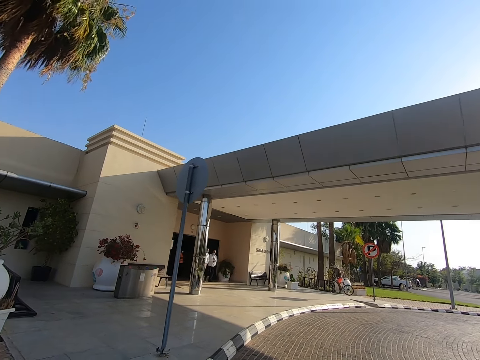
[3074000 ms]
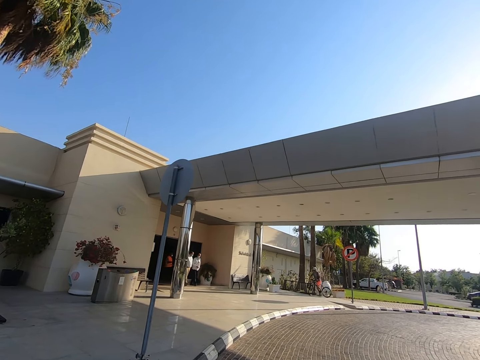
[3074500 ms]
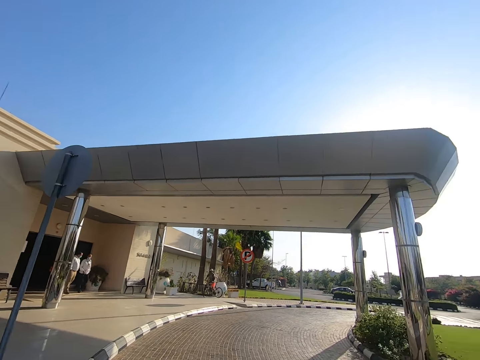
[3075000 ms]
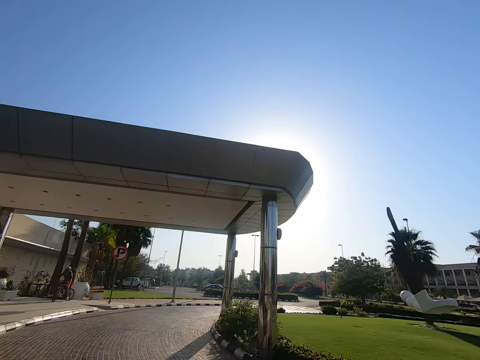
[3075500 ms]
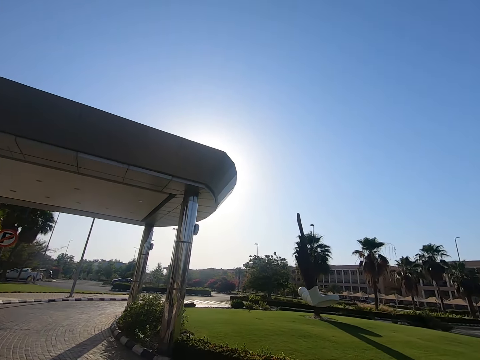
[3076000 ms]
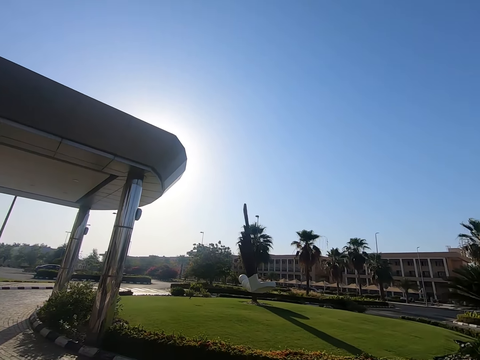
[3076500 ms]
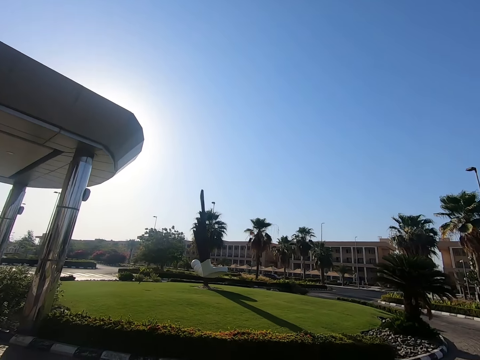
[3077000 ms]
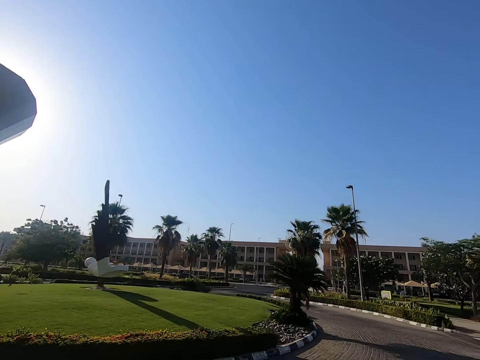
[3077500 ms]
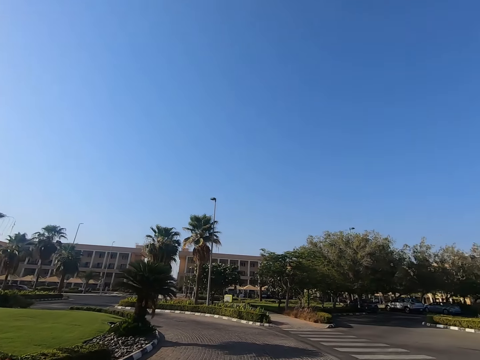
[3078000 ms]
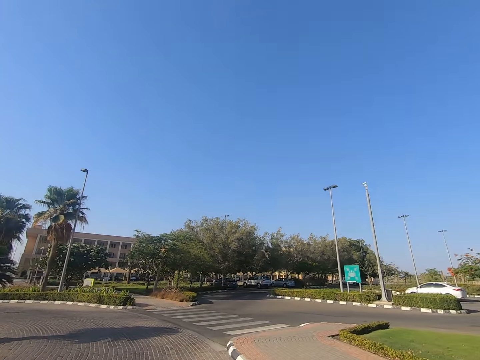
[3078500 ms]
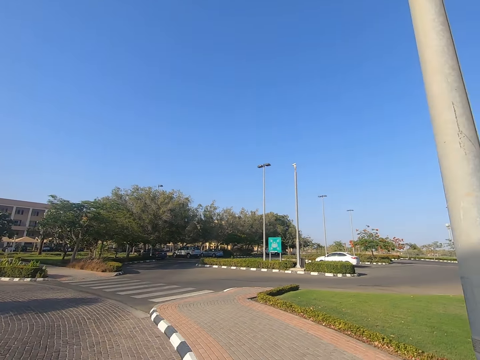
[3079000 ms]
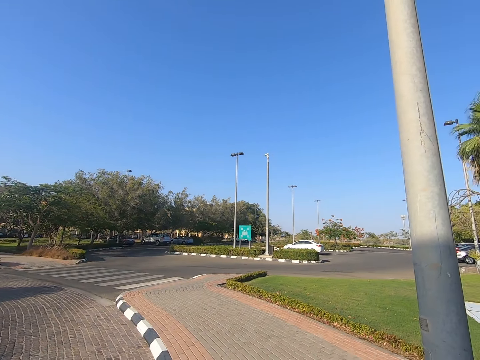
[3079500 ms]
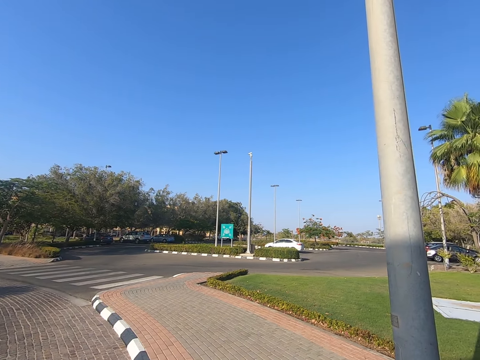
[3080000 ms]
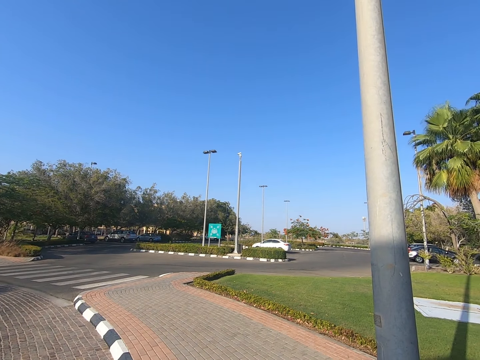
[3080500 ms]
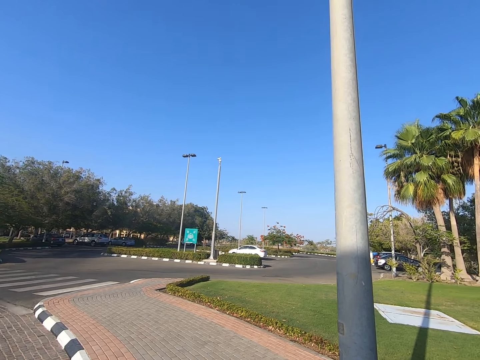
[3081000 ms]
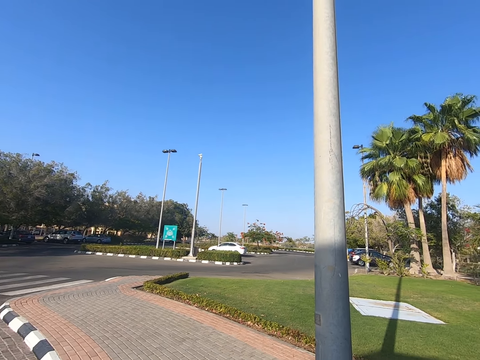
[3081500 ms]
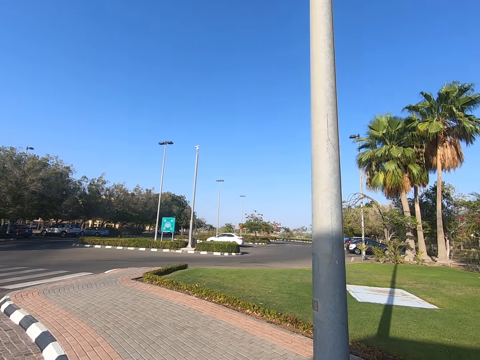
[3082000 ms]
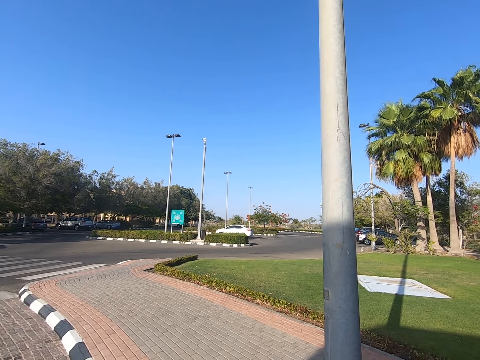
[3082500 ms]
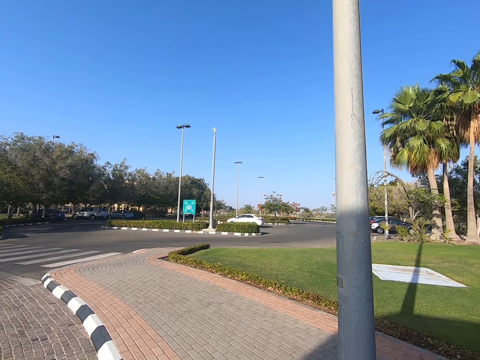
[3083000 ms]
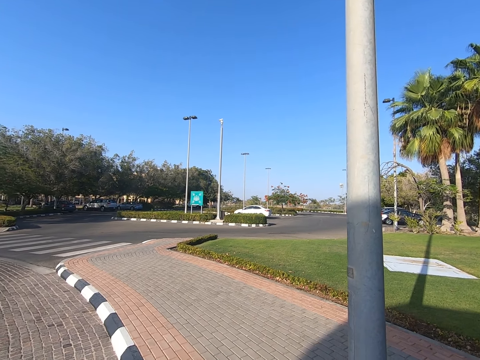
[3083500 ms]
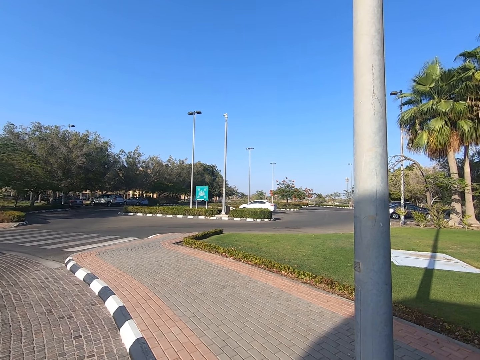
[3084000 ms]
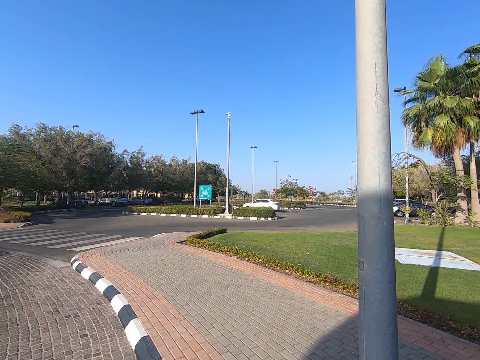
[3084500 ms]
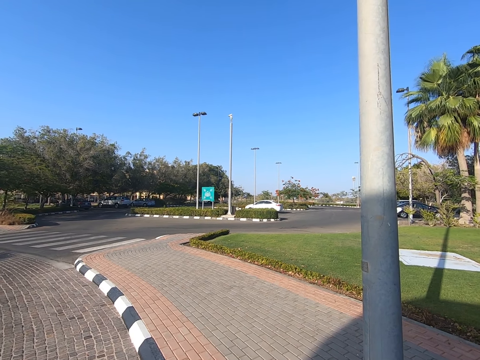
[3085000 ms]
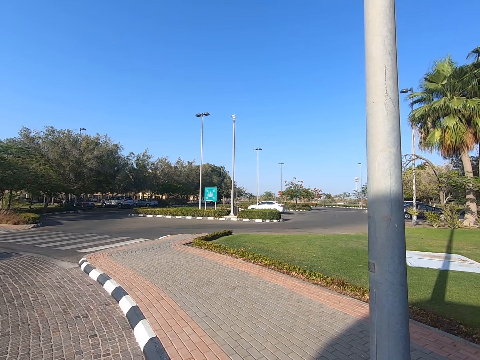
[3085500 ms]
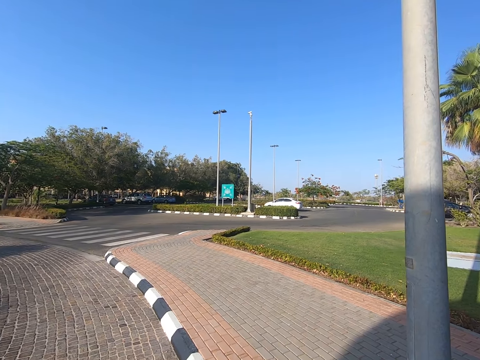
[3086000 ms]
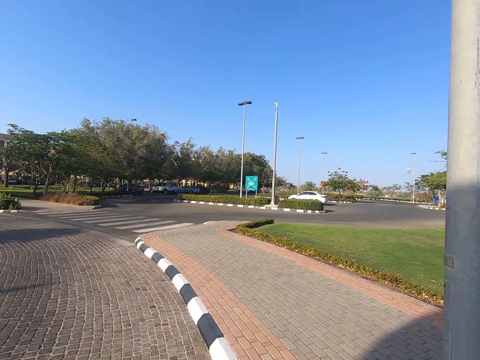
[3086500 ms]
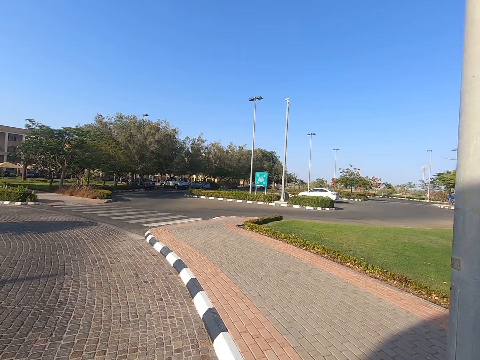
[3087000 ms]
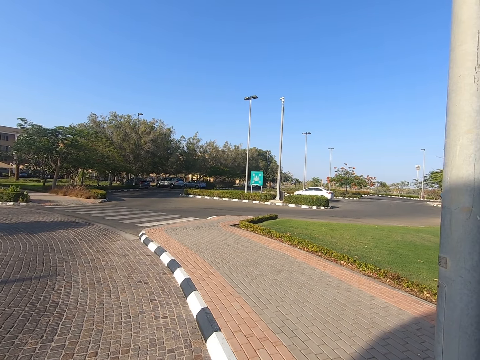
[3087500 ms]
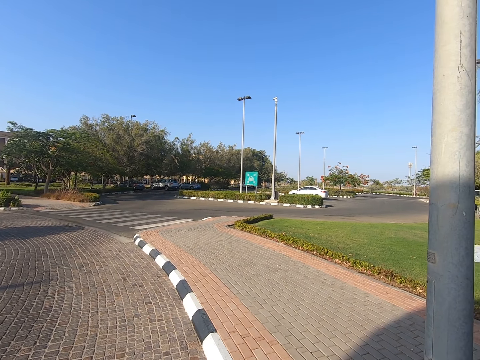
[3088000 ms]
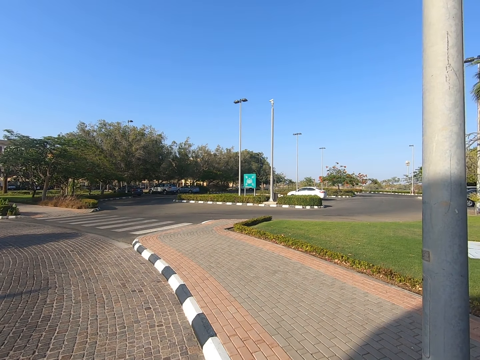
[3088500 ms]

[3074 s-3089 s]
The camera wearer looks around. They stare at the walkway.

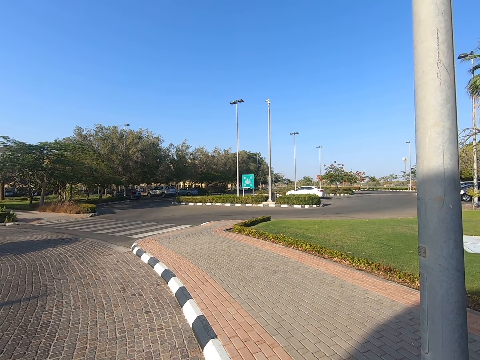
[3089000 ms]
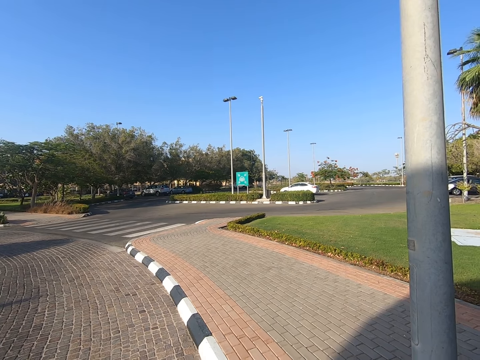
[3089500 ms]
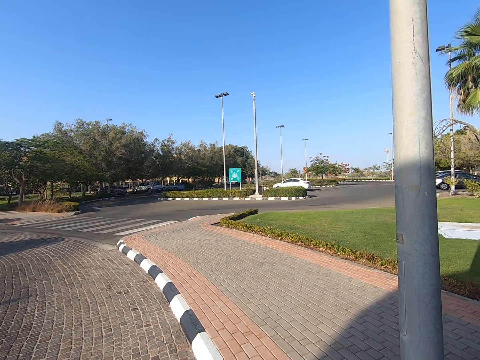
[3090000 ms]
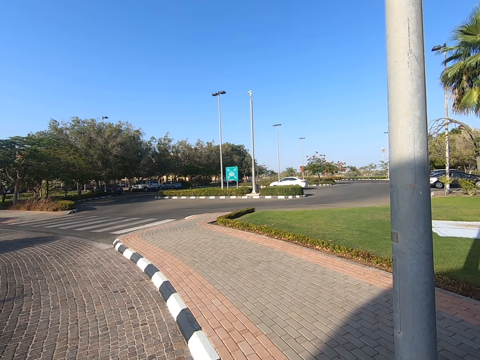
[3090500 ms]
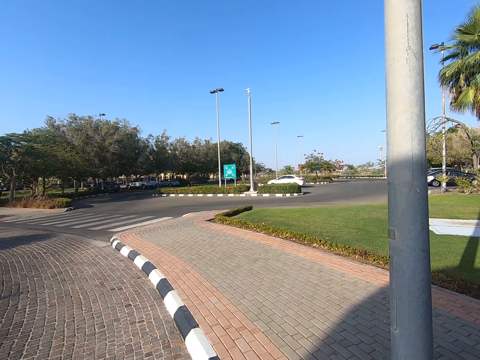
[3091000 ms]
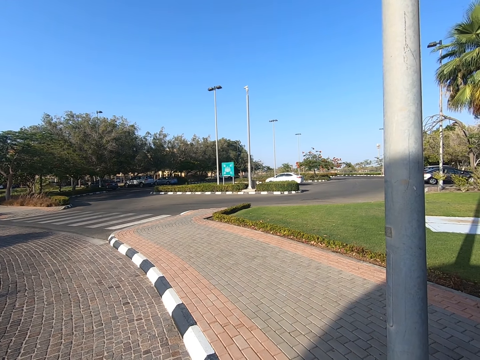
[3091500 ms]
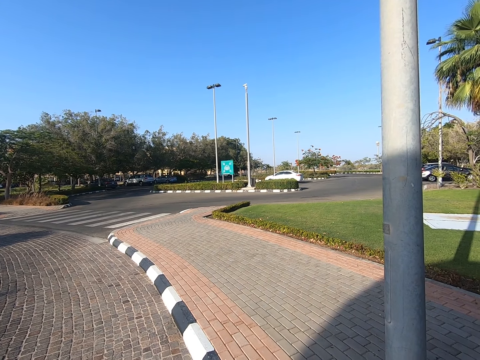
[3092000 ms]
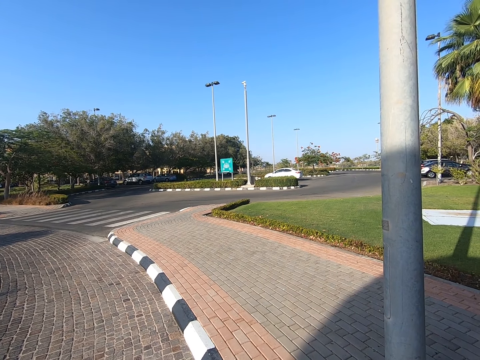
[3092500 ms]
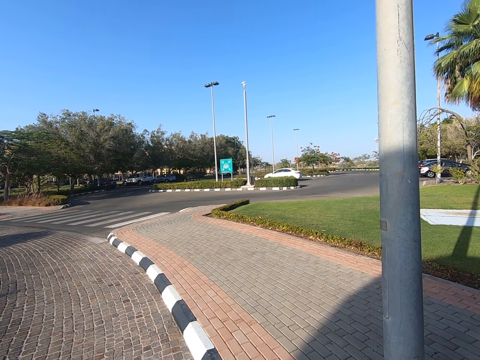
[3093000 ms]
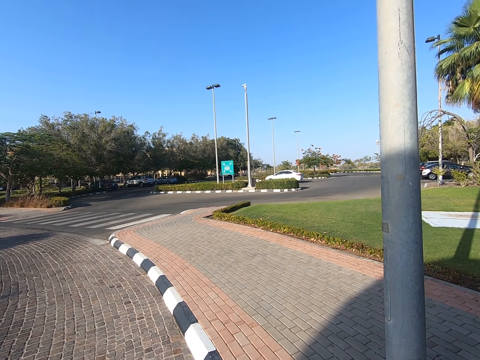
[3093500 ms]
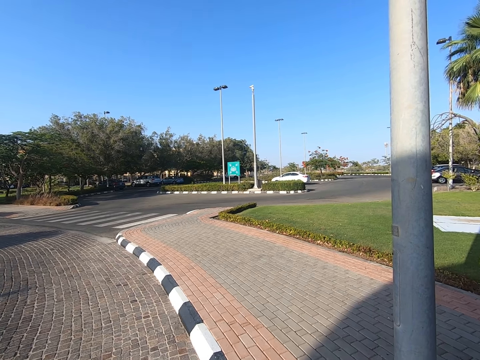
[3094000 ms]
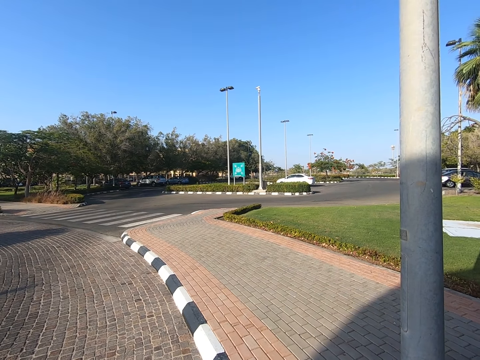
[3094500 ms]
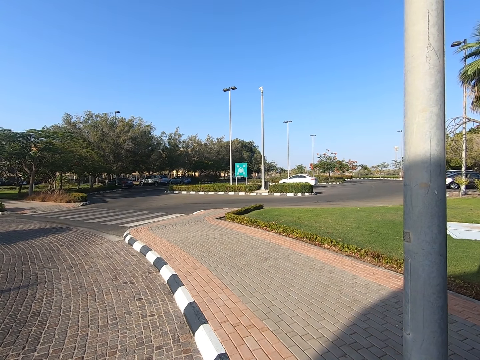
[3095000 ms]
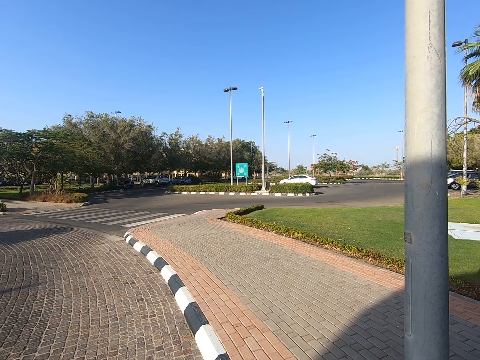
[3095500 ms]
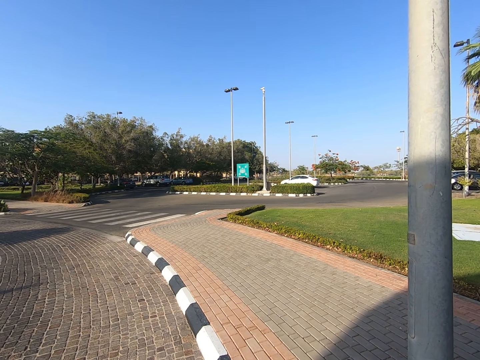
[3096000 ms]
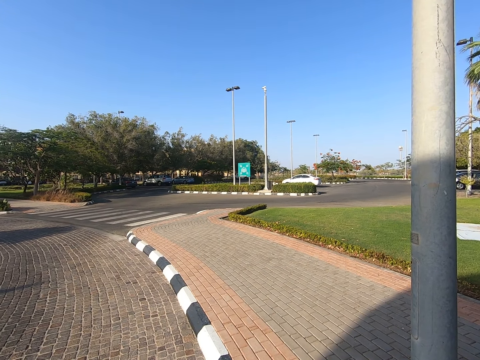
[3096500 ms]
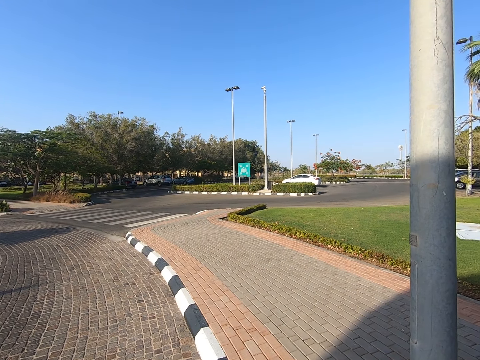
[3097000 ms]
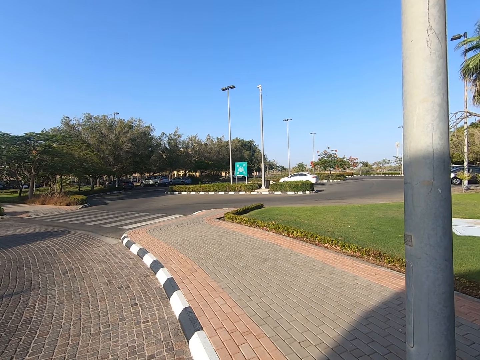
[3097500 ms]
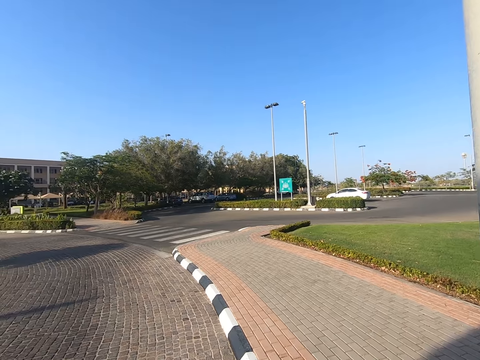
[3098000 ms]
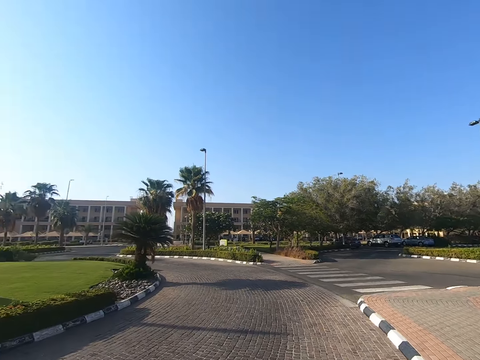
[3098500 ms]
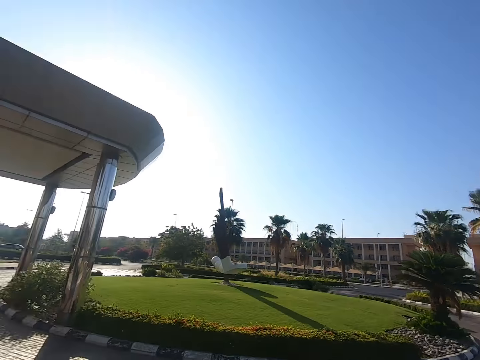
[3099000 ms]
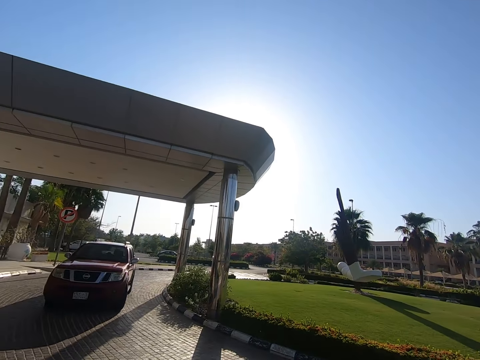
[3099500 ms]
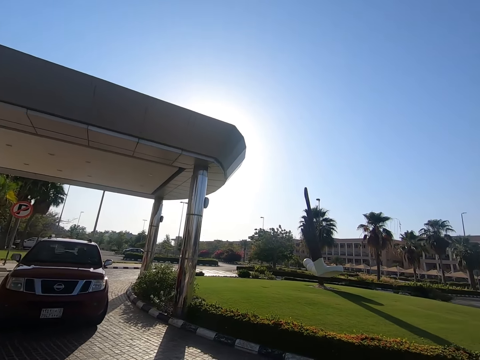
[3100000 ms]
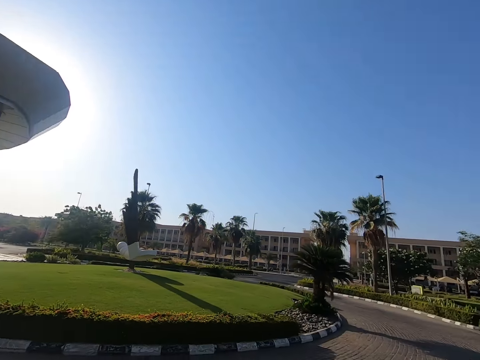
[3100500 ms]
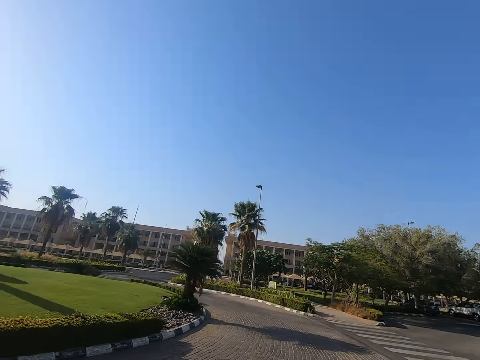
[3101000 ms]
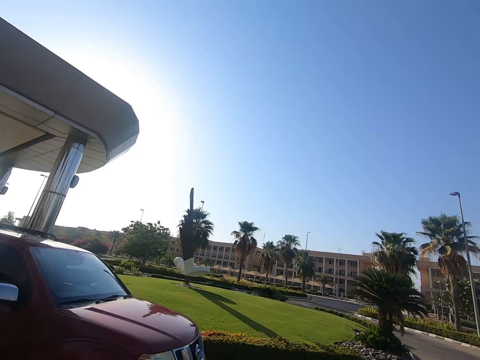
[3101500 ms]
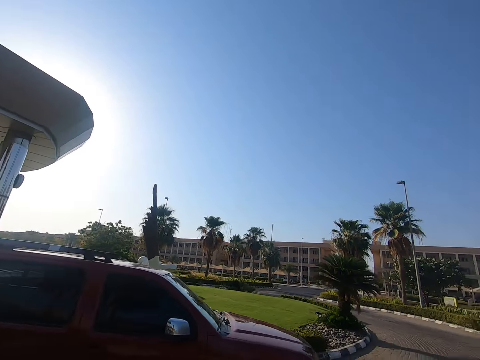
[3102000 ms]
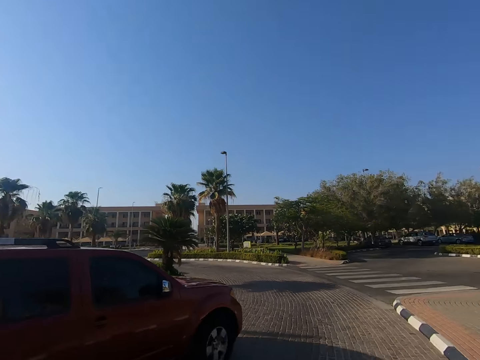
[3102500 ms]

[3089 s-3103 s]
The camera wearer turns around the walkway.
